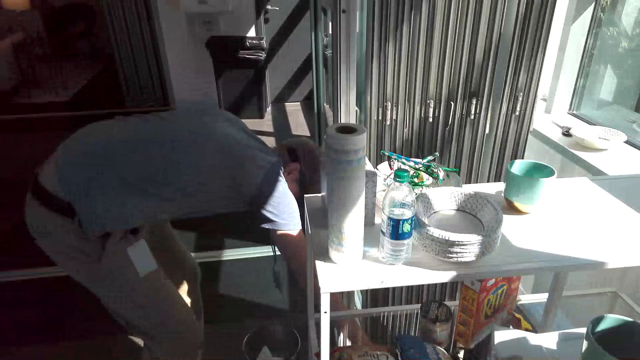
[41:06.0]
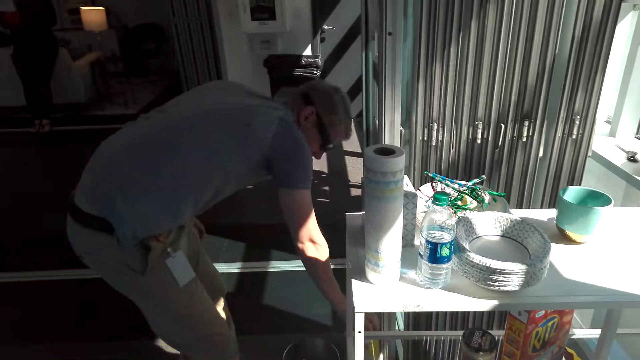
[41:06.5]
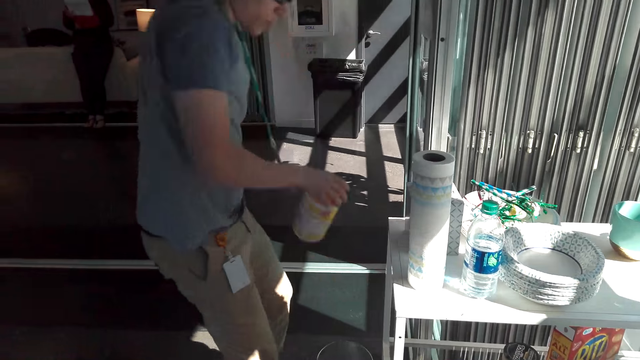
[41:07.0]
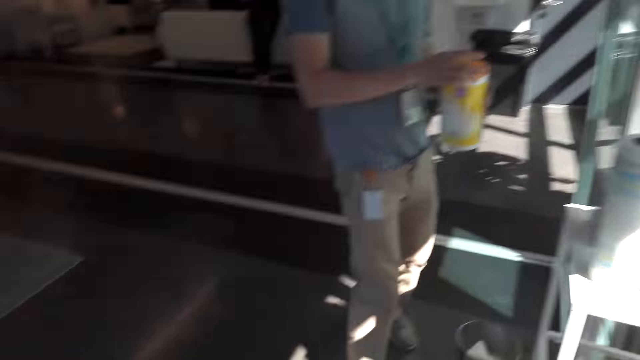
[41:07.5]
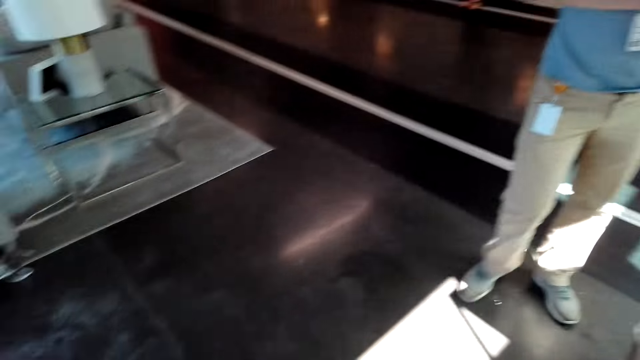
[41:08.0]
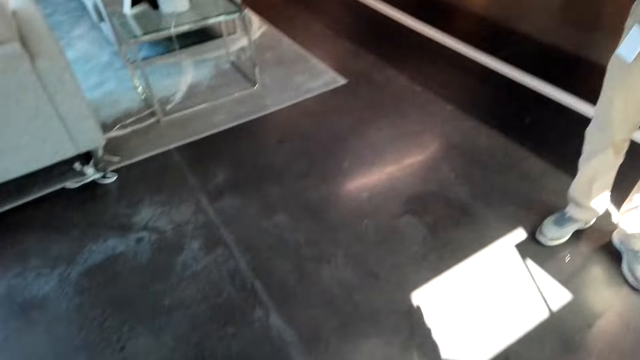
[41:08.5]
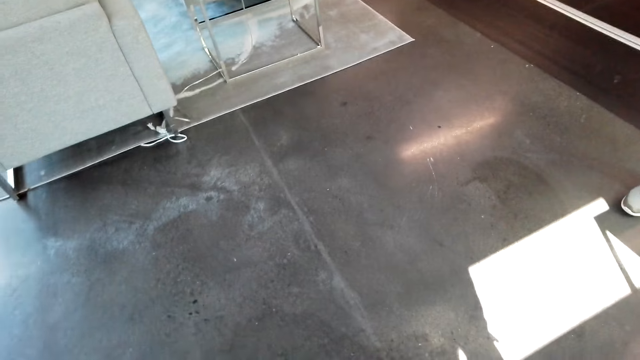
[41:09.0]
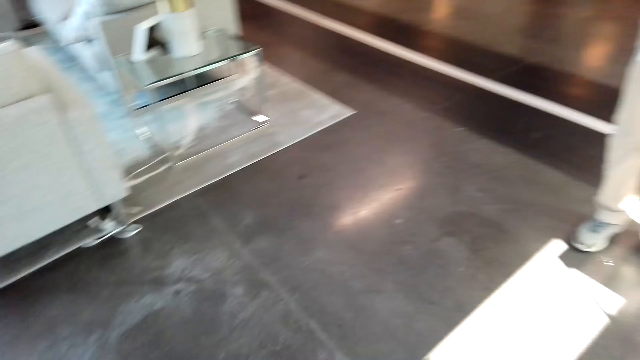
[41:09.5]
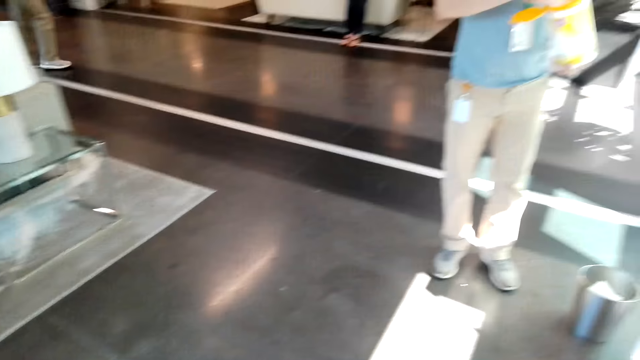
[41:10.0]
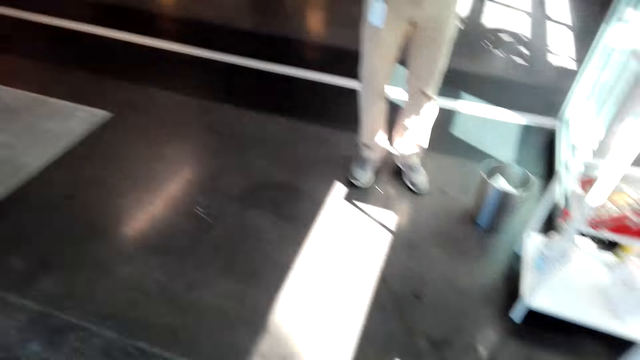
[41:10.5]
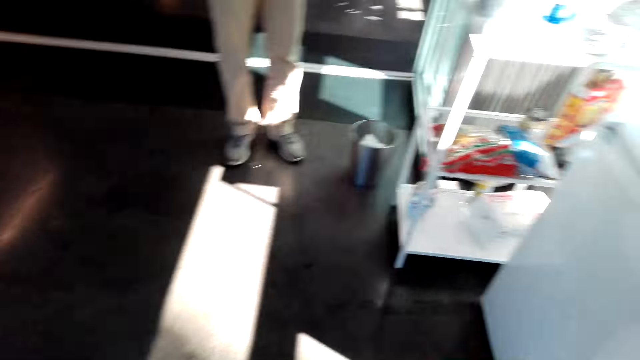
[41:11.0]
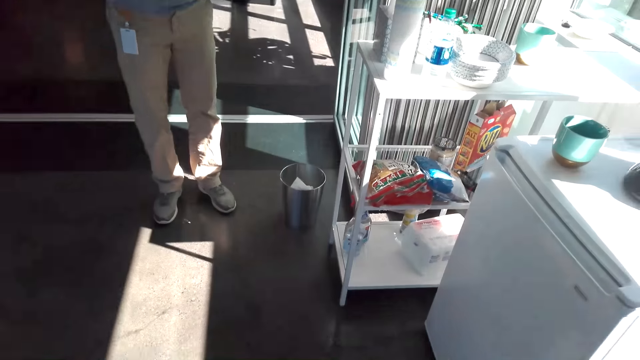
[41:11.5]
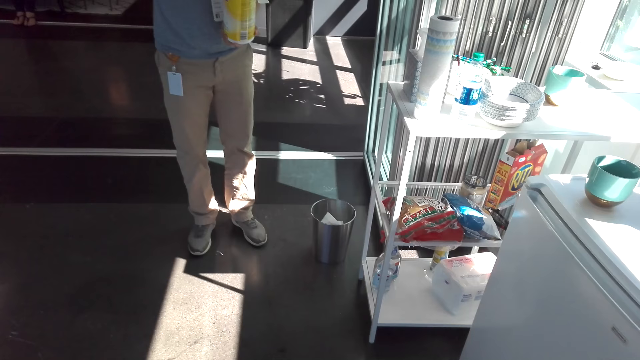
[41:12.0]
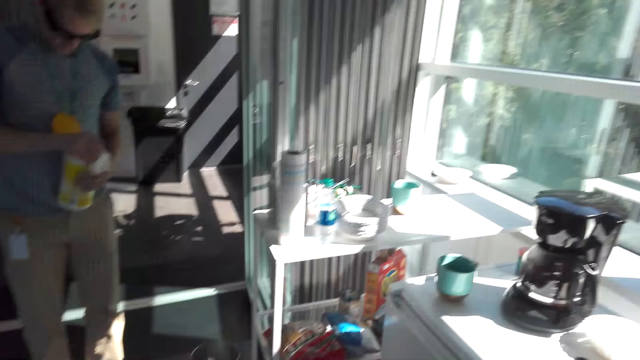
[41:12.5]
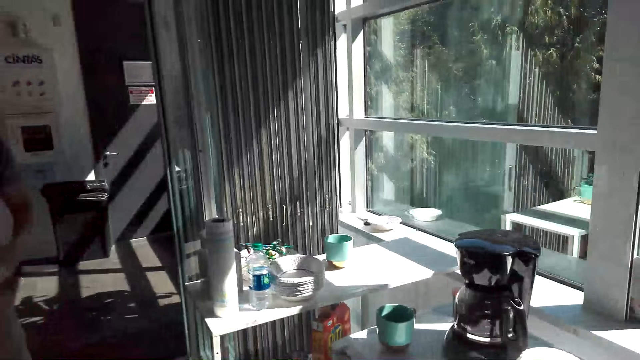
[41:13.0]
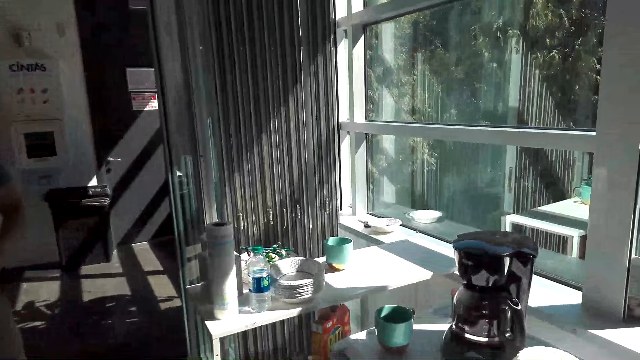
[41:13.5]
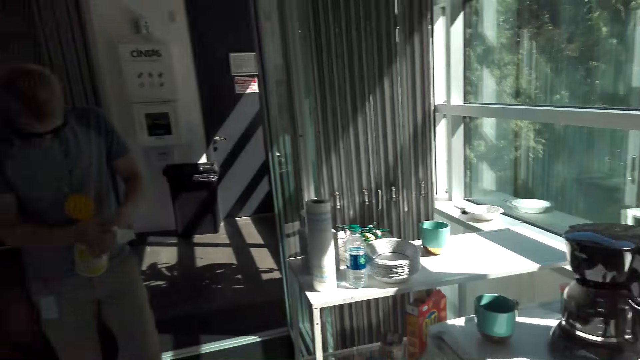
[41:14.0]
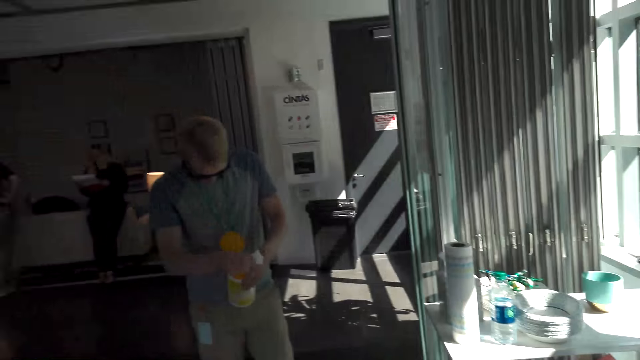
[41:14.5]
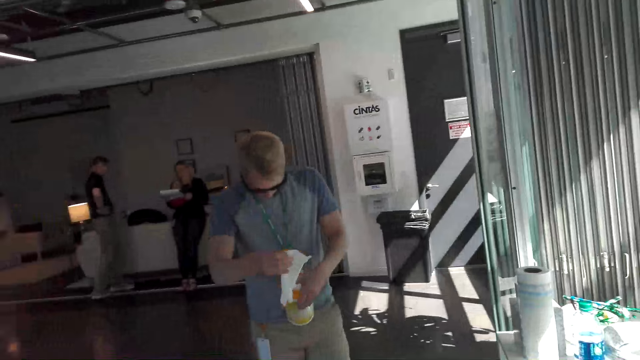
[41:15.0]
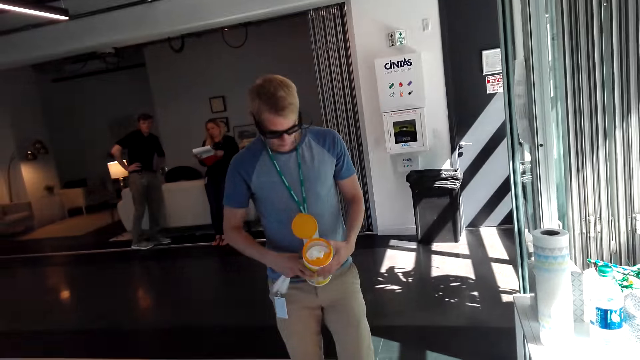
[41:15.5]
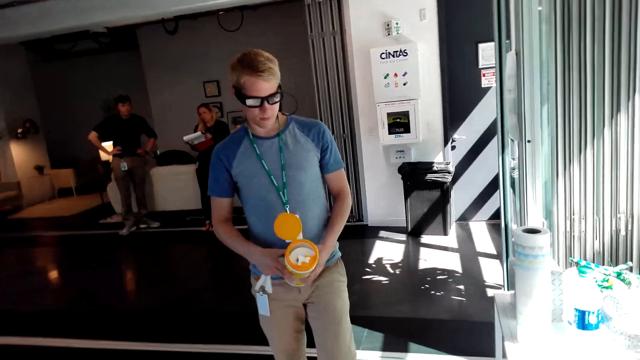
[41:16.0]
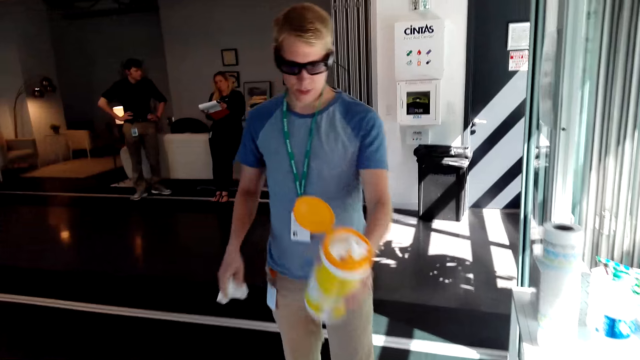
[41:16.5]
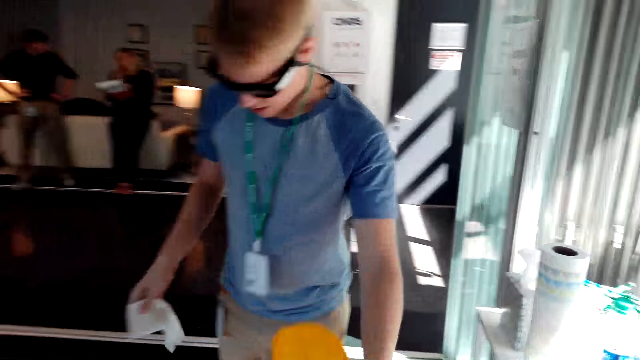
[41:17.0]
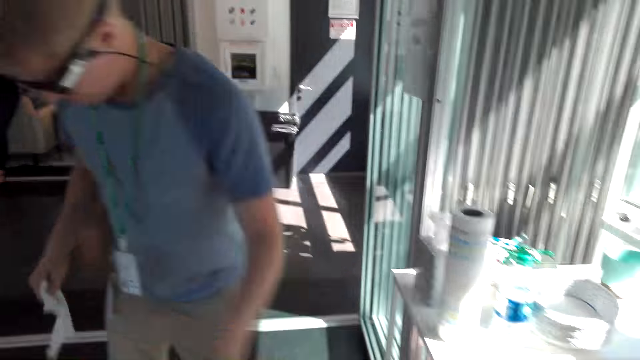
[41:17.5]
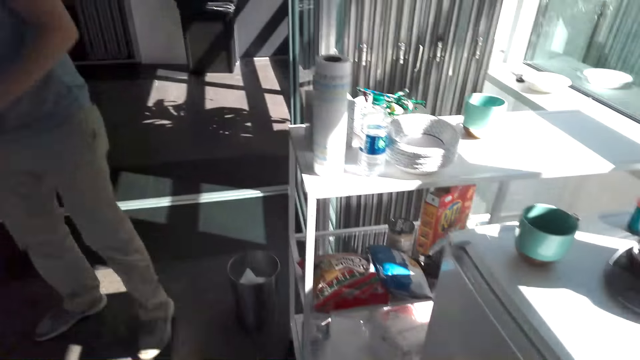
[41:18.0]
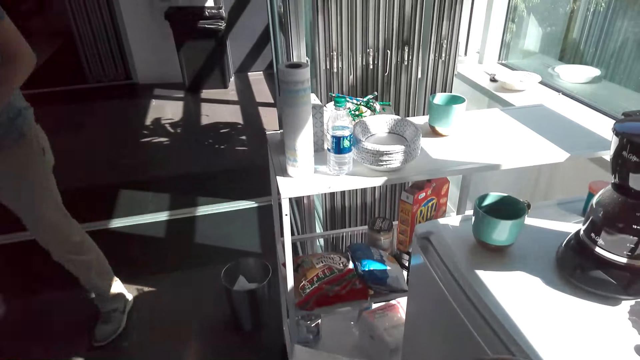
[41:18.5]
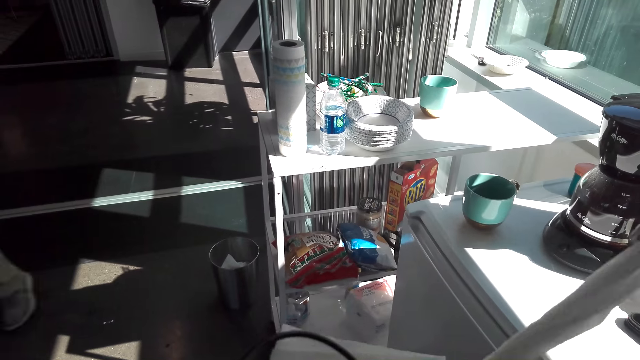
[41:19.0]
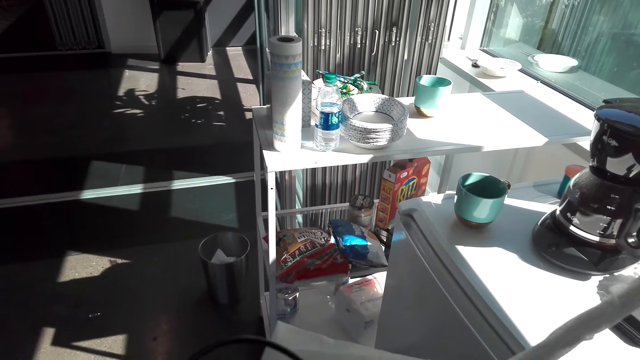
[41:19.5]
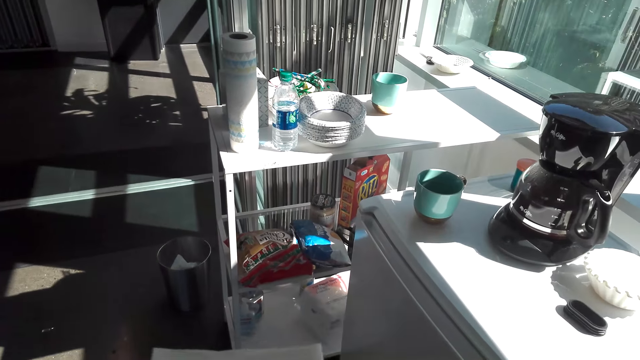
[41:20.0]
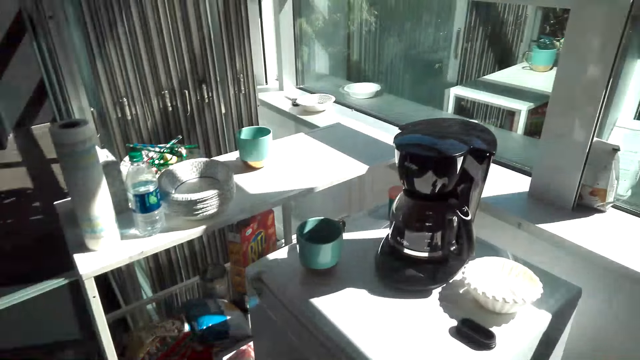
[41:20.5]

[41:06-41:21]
A man holds the container, talks, and stands beside the dustbin. The camera wearer looks at the floor. They look at the windows. The man cuts the paper and stretches his hand towards the camera wearer. The camera wearer holds the container. They pull the soft paper.

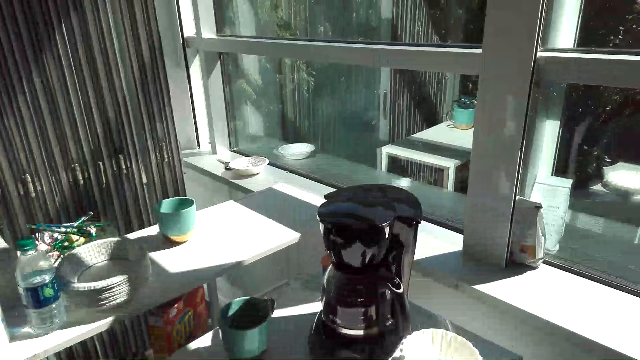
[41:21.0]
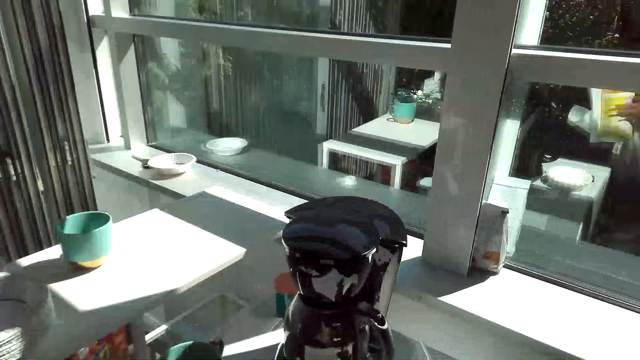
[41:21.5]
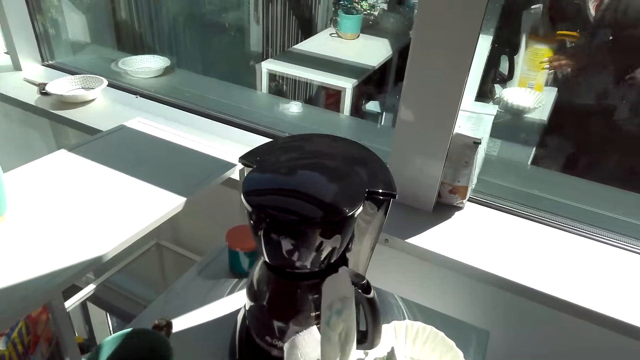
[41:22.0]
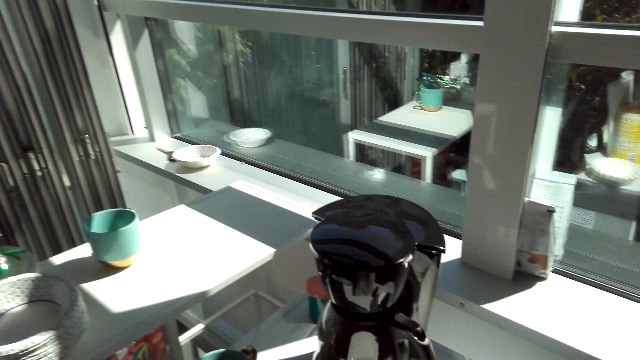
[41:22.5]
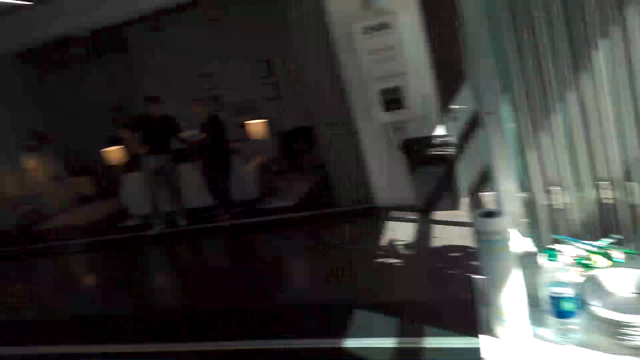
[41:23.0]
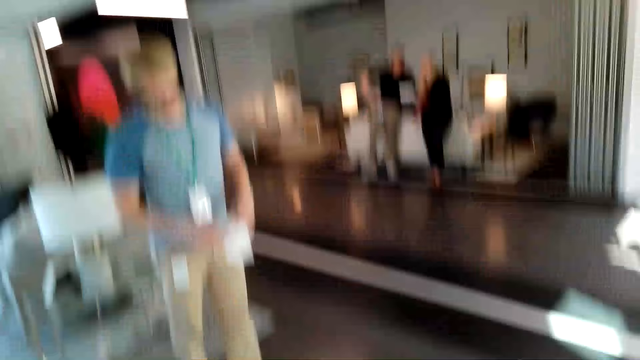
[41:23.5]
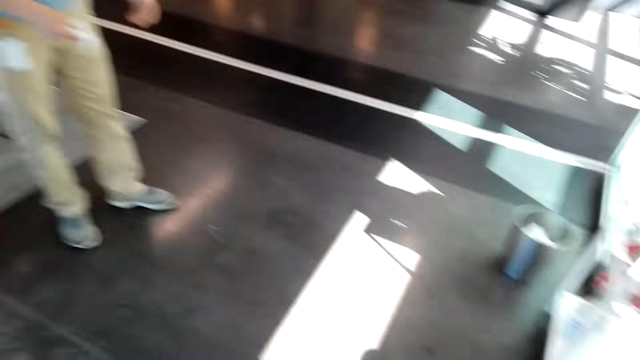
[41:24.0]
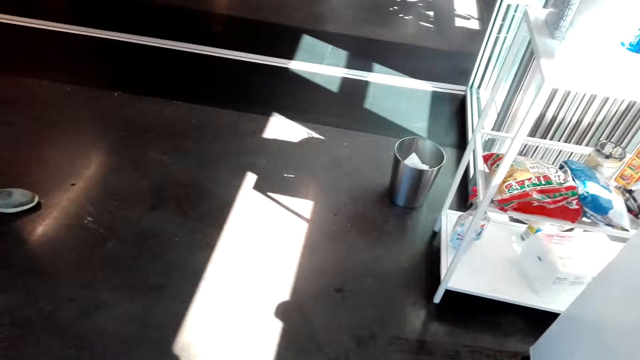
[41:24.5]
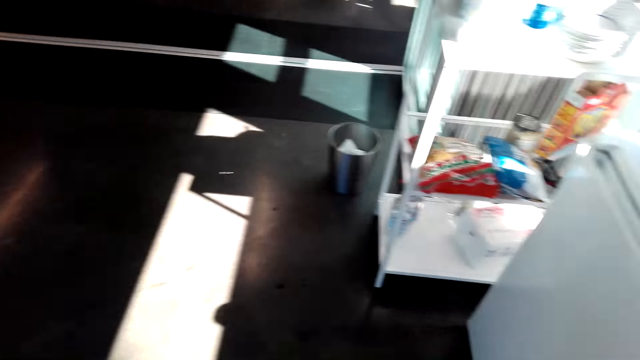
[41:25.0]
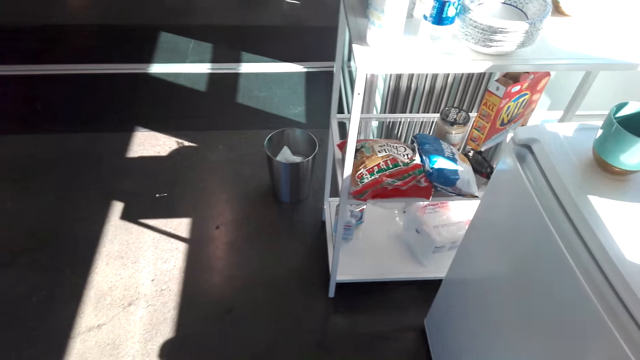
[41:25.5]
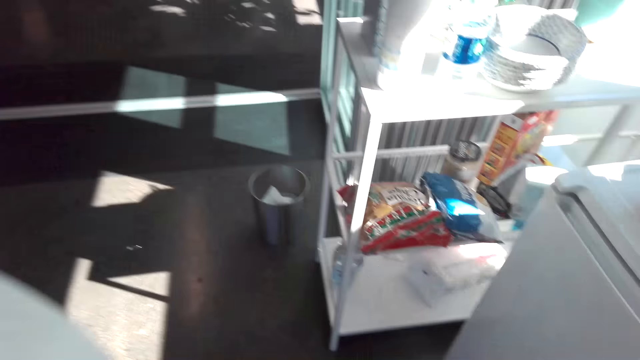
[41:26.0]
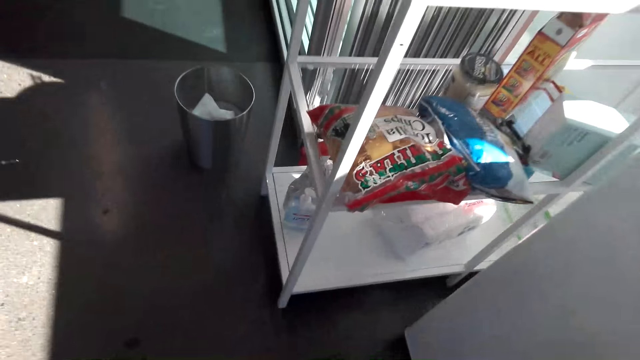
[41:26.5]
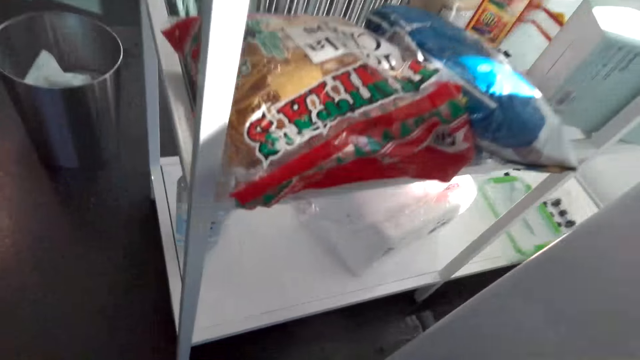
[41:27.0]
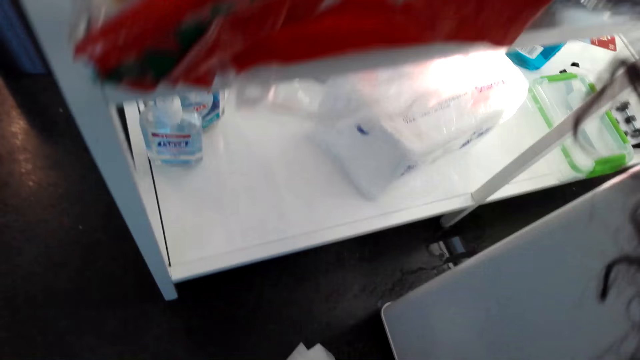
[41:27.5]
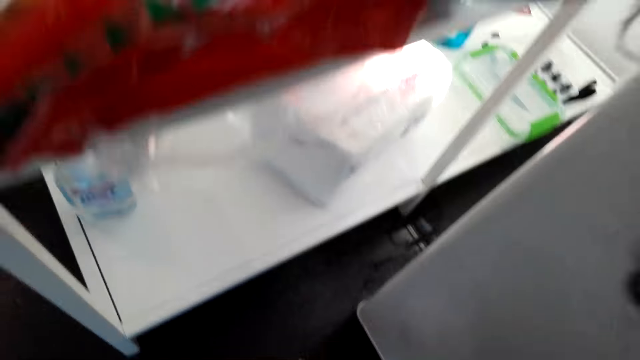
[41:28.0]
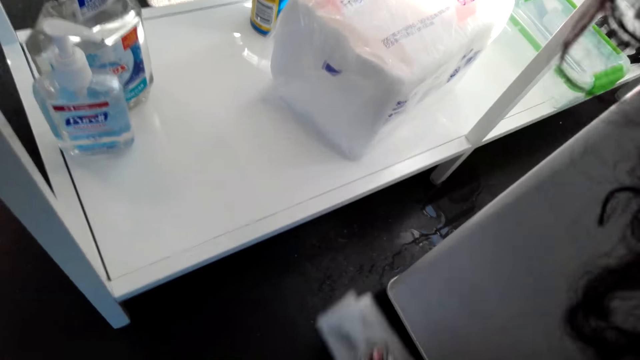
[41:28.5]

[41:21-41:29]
The camera wearer puts down the container. They look at the floor. They squat beside the table.
